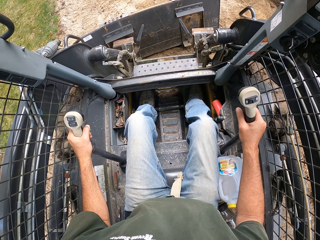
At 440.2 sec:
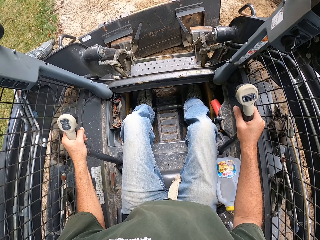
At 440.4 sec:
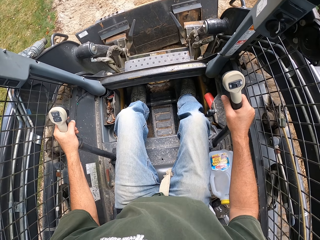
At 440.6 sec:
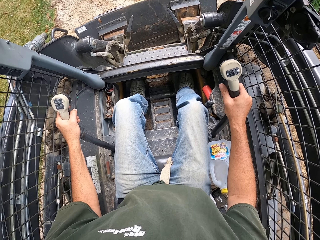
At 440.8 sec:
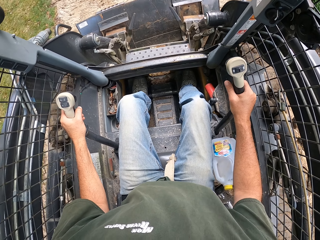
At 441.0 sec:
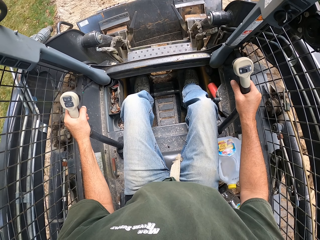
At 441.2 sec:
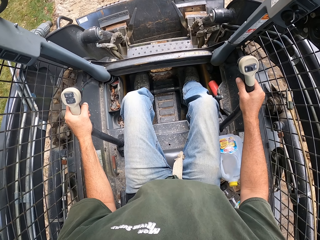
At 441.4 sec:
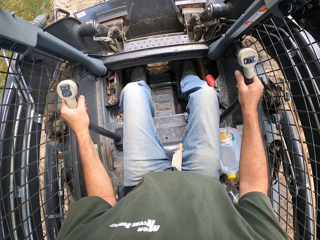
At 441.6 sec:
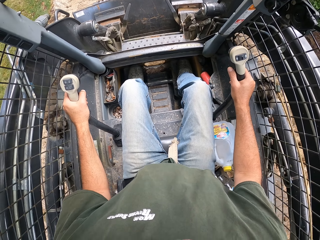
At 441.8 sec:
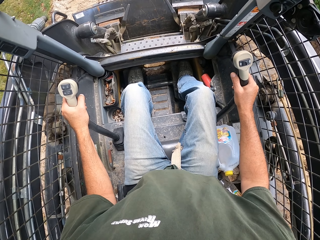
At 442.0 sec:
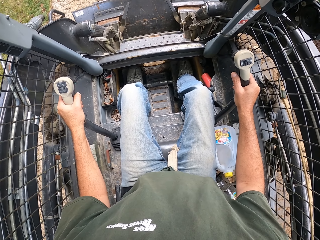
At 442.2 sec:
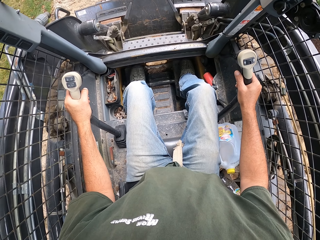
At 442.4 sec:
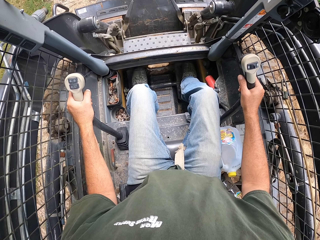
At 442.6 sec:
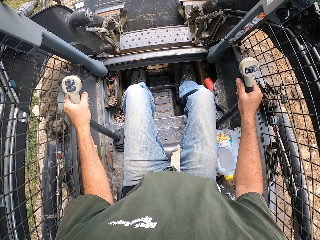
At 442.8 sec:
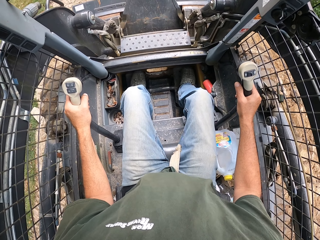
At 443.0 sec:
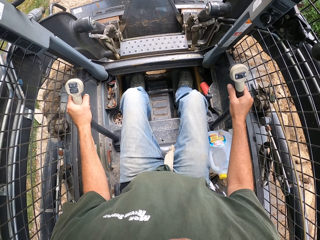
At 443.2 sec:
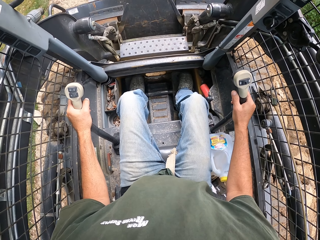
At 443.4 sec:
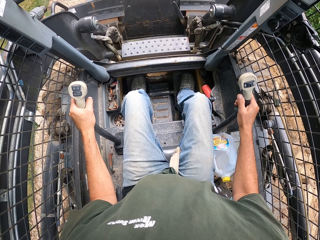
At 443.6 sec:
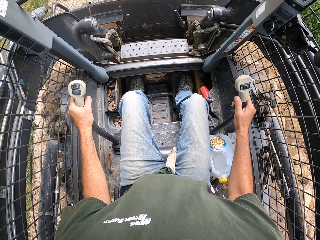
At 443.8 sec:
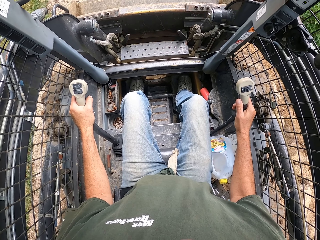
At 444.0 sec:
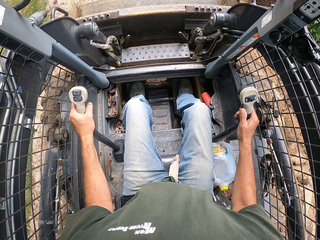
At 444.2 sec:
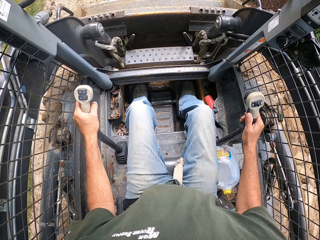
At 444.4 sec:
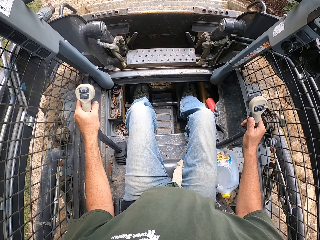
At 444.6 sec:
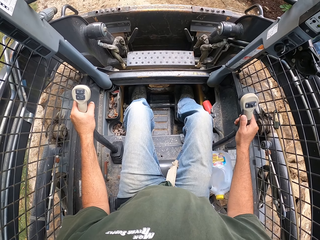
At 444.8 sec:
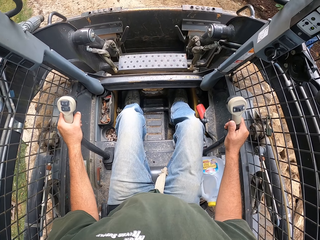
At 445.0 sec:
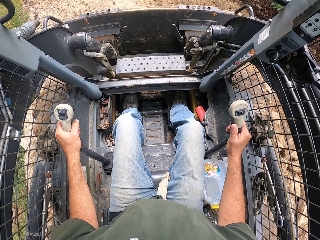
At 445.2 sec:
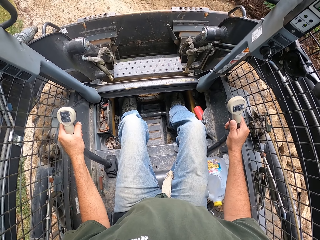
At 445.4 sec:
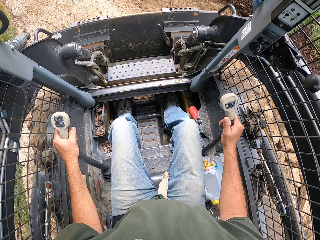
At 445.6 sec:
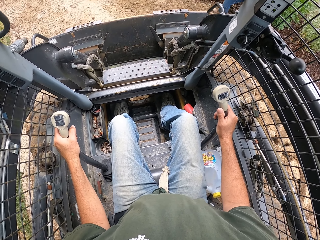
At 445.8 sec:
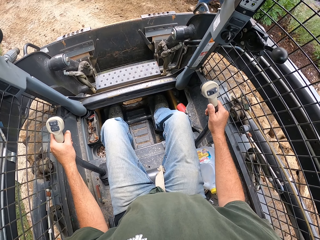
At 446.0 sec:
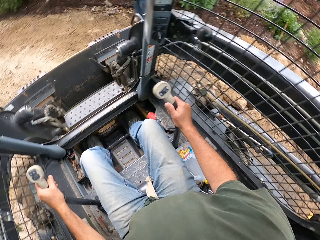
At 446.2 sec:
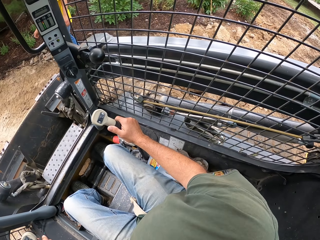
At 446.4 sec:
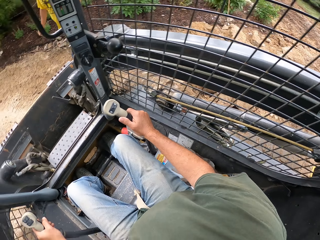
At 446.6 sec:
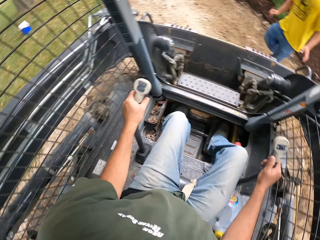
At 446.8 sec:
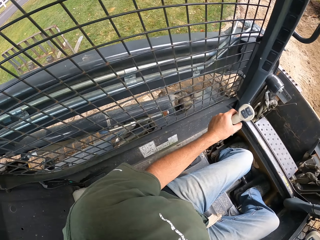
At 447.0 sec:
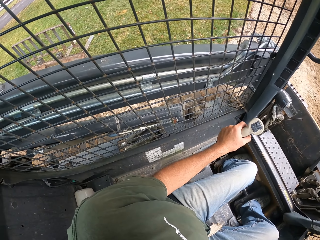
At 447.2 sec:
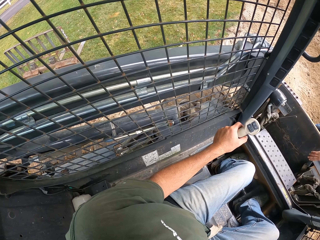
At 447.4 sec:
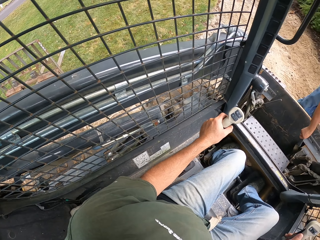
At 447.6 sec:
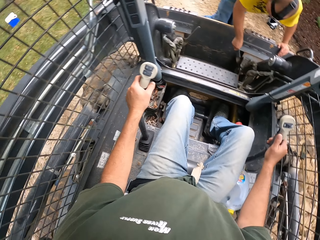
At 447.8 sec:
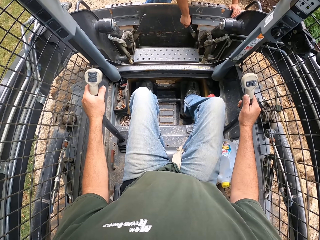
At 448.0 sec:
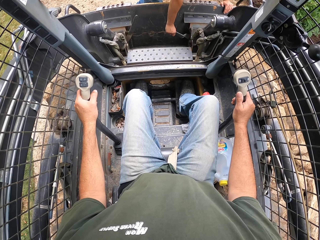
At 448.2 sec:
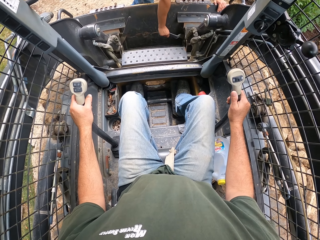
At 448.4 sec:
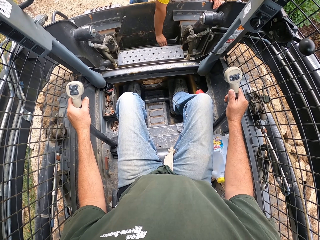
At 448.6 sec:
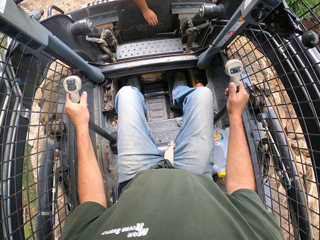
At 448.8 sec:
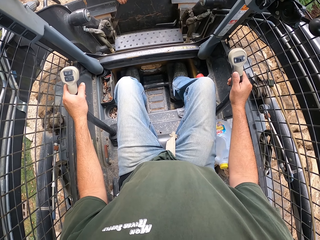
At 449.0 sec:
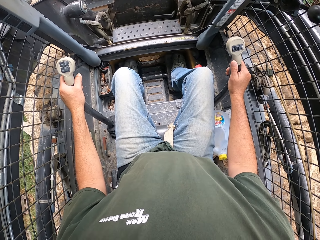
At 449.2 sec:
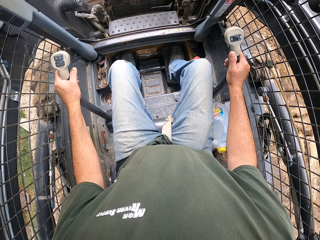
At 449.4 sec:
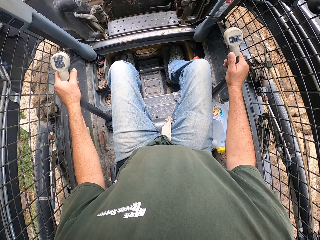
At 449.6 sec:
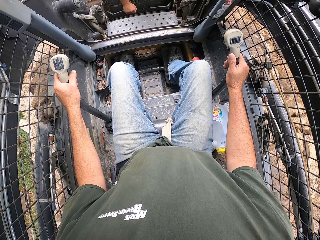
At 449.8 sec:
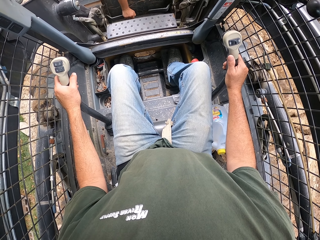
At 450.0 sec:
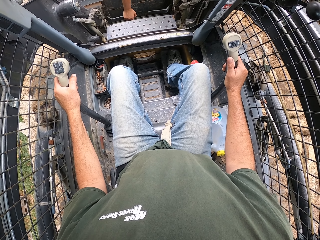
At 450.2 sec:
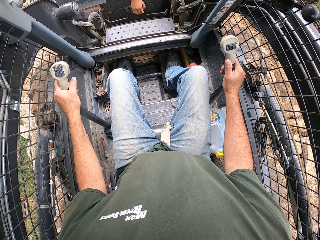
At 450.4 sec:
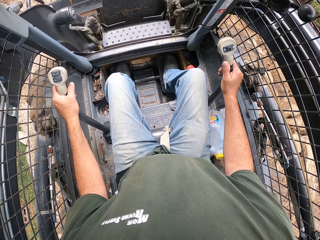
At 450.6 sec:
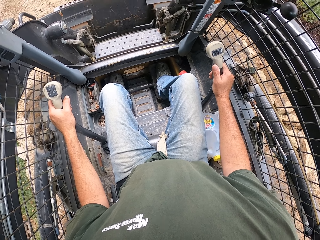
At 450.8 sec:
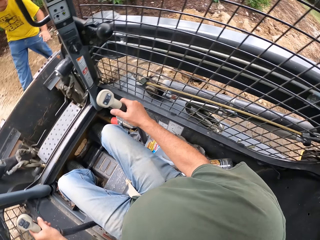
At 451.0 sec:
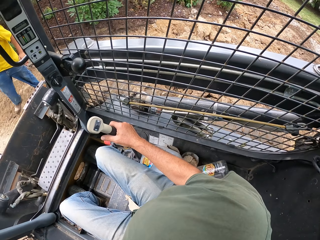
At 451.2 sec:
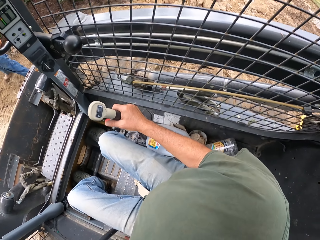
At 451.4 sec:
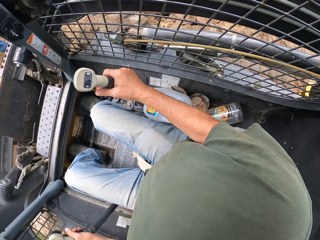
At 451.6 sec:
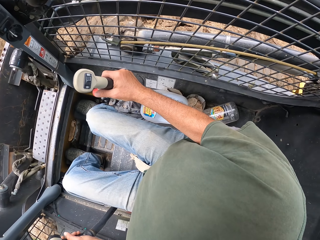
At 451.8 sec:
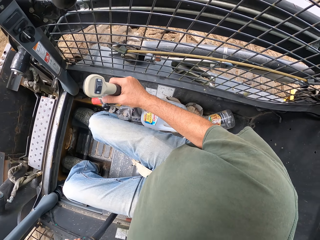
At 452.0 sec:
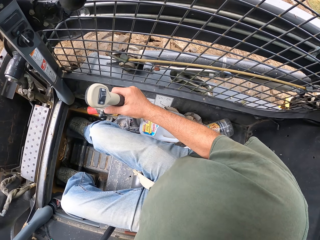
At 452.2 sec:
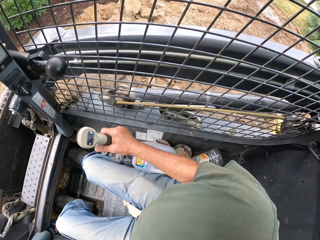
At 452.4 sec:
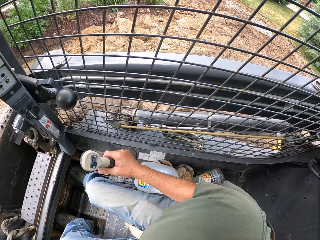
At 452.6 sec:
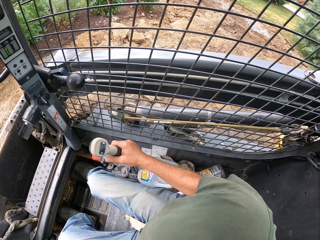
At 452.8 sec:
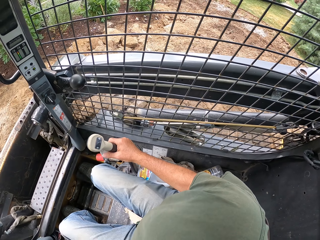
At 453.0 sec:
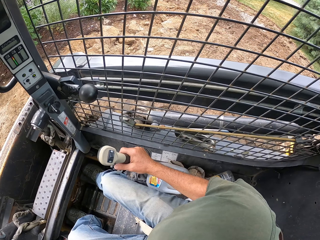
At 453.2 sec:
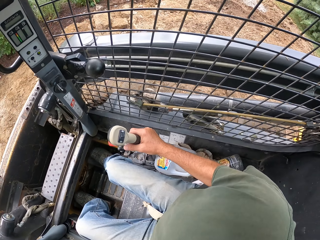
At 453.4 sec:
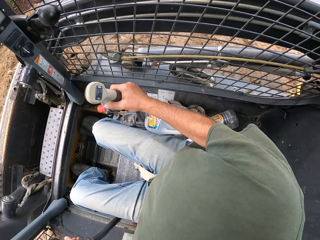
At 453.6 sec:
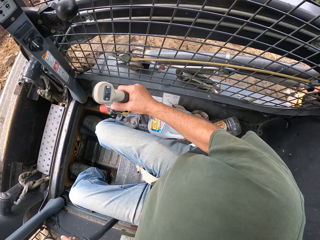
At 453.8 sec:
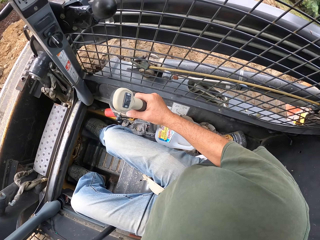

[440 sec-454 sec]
The camera wearer aligns the scraper on the laser land leveler. They look around. A person aligns the brakes on the laser land leveler. The camera wearer looks around. They reverse the laser land leveler.

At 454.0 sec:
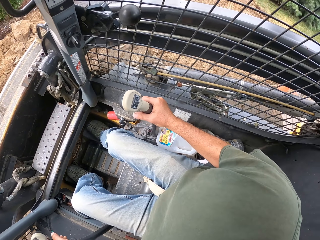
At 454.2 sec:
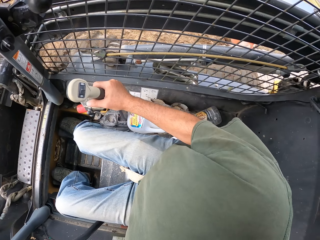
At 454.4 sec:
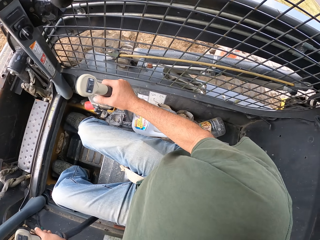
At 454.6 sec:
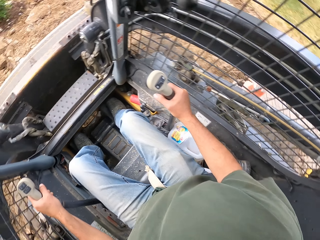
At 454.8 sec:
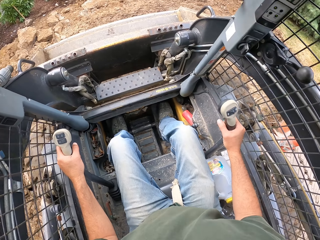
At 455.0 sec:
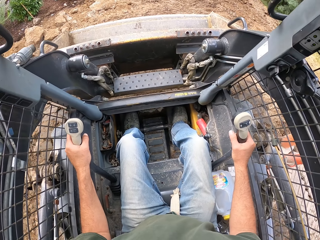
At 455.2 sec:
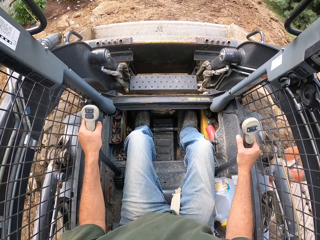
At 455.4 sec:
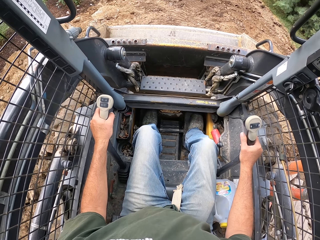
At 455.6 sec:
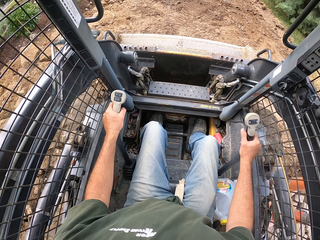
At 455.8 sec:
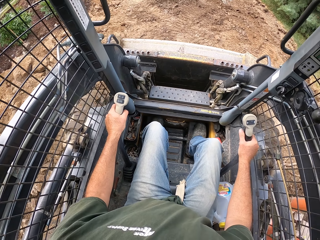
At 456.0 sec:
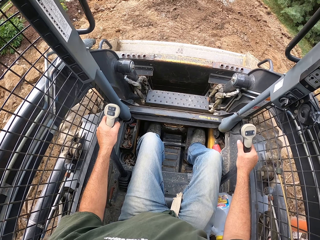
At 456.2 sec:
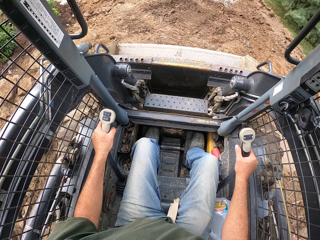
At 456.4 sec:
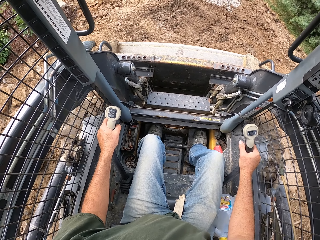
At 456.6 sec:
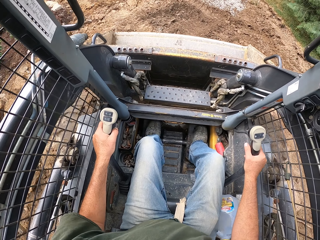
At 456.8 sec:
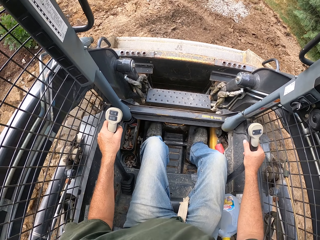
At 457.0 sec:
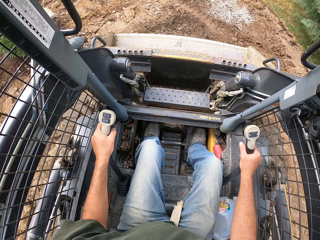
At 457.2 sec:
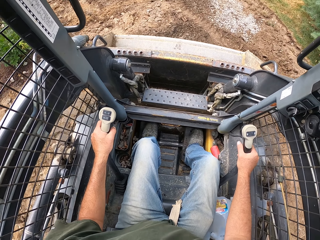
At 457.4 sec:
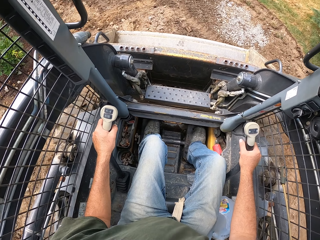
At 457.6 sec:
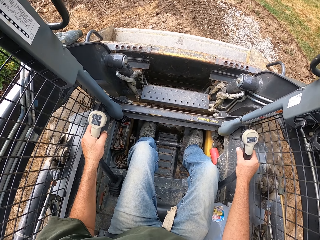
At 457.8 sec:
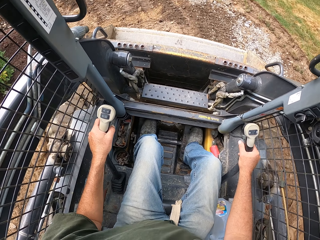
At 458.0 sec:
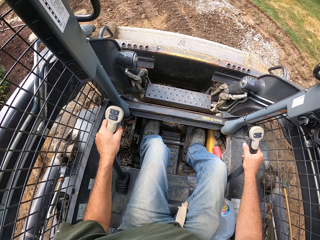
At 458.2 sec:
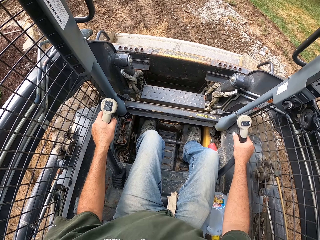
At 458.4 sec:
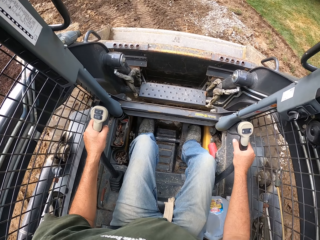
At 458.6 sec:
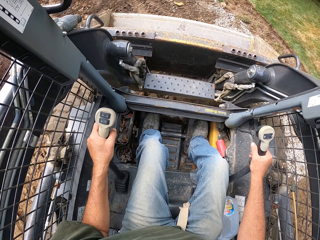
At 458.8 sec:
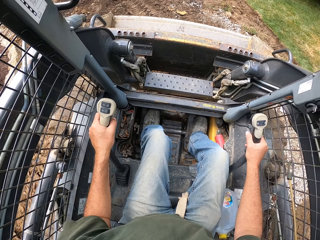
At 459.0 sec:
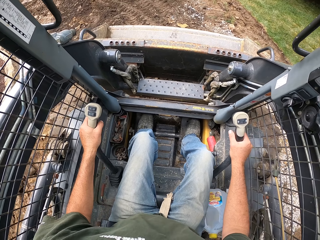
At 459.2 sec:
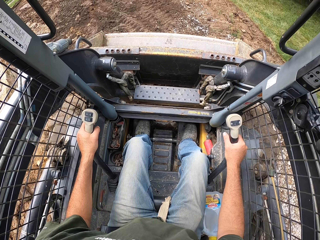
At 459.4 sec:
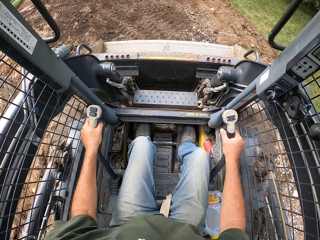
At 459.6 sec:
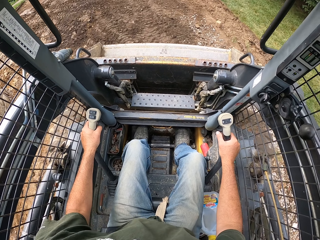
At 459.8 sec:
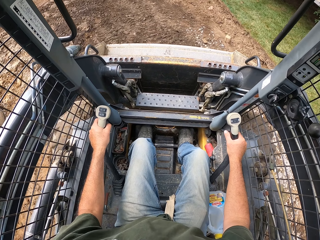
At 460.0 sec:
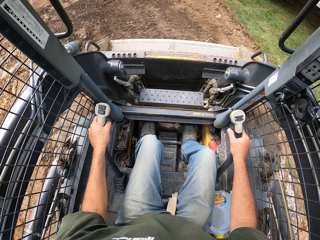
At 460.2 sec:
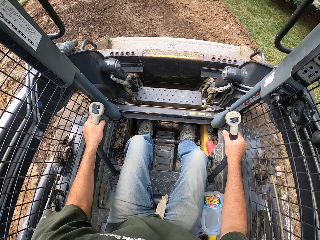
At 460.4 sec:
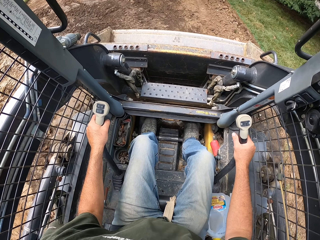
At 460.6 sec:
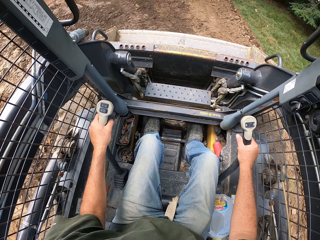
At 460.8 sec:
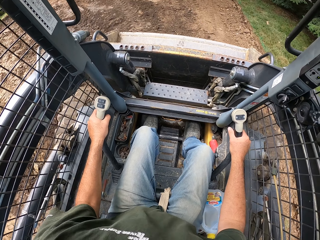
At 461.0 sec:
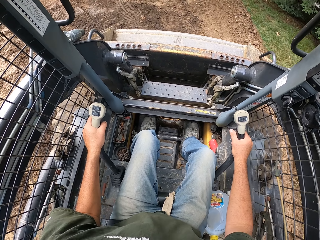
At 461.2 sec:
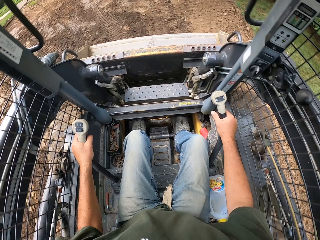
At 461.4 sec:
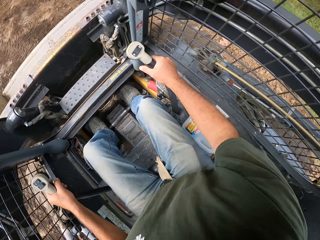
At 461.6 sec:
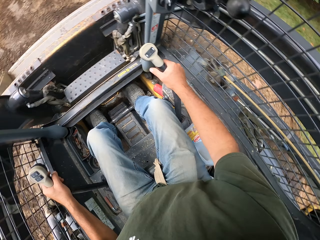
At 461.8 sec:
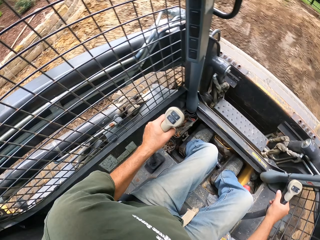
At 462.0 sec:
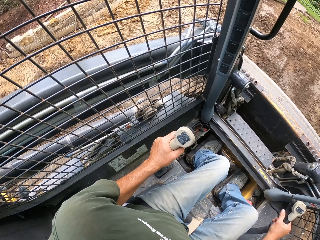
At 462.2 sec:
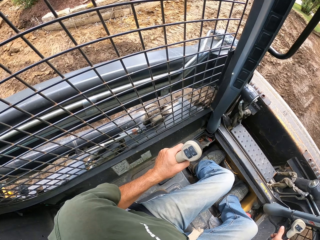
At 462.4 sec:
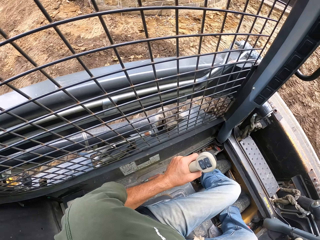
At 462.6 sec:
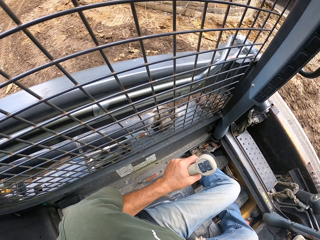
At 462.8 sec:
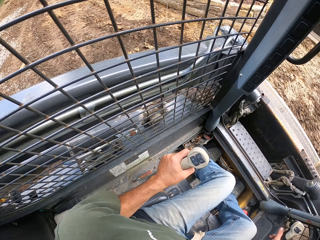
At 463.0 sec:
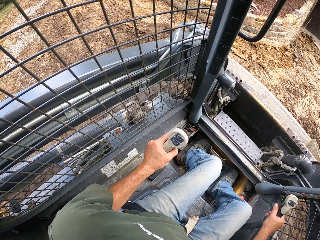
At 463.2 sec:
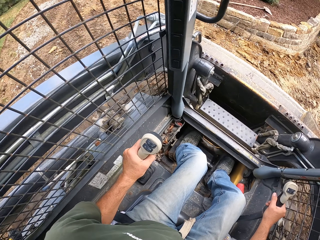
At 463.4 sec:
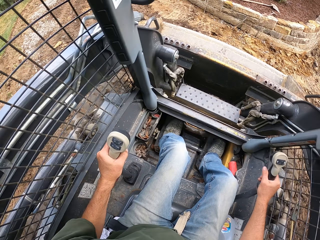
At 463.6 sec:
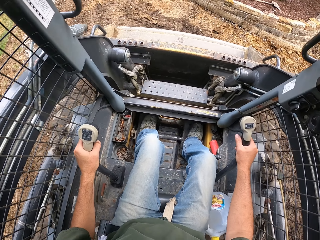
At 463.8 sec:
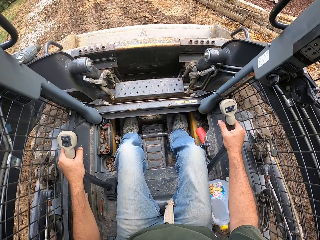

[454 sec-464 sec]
The camera wearer drives the laser land leveler. They reverse the laser land leveler.
